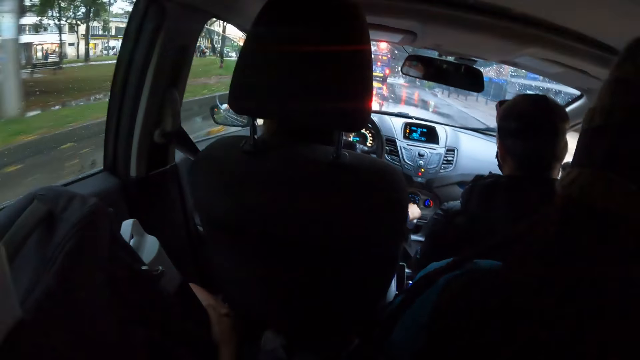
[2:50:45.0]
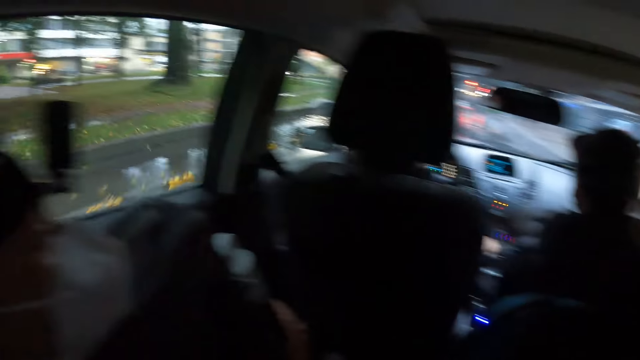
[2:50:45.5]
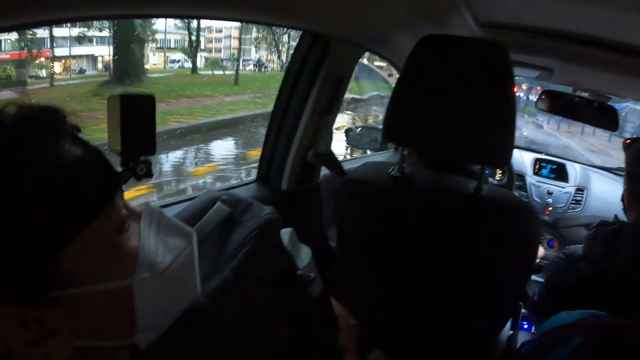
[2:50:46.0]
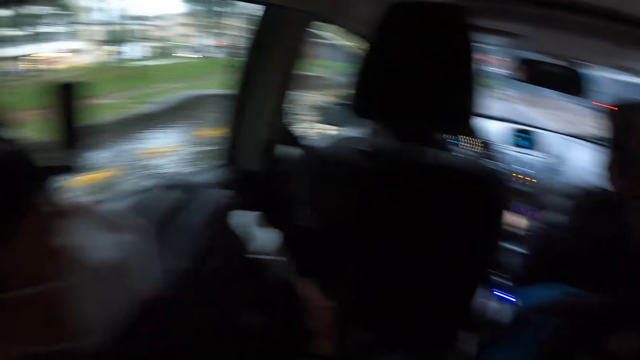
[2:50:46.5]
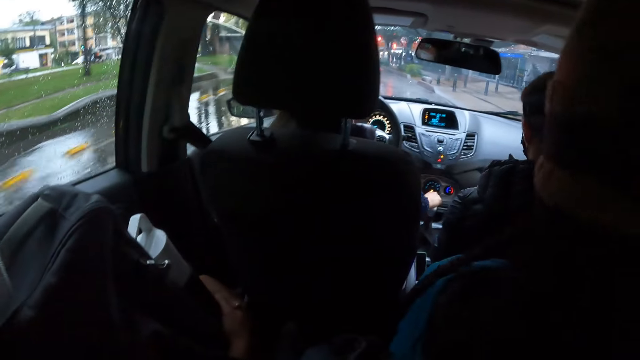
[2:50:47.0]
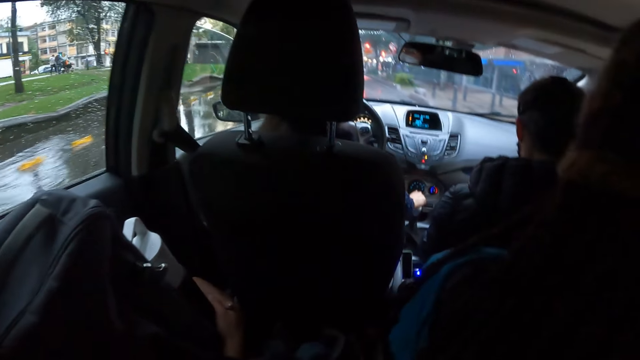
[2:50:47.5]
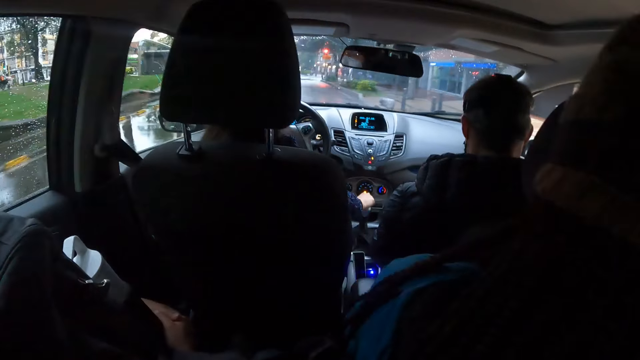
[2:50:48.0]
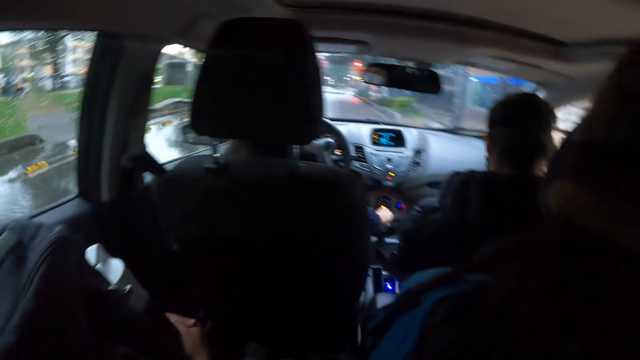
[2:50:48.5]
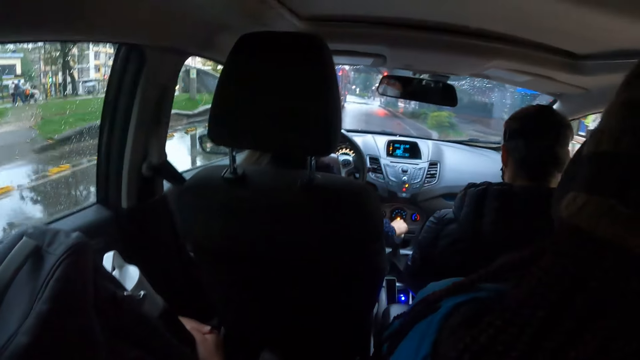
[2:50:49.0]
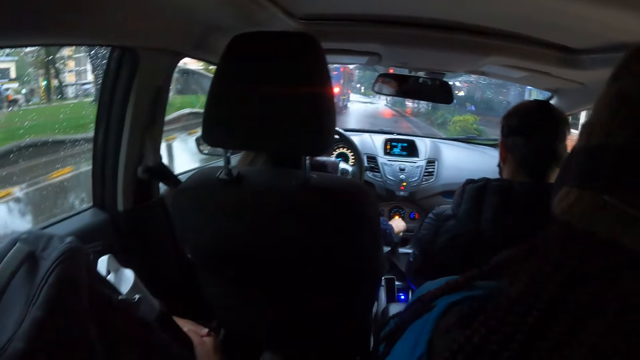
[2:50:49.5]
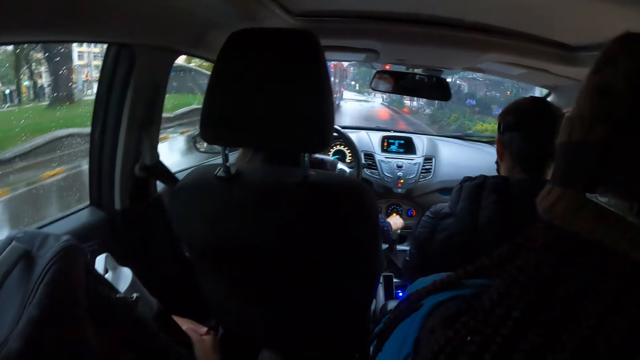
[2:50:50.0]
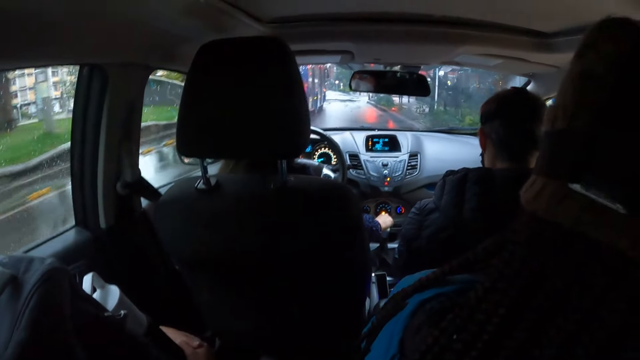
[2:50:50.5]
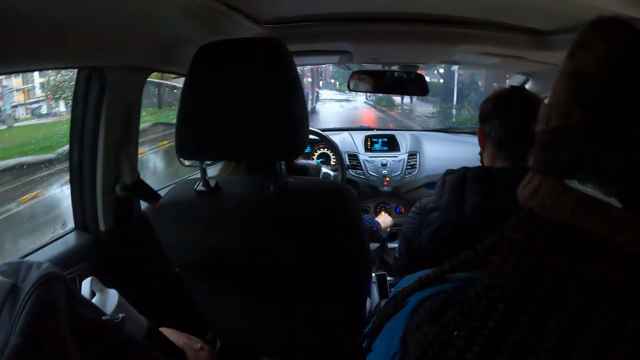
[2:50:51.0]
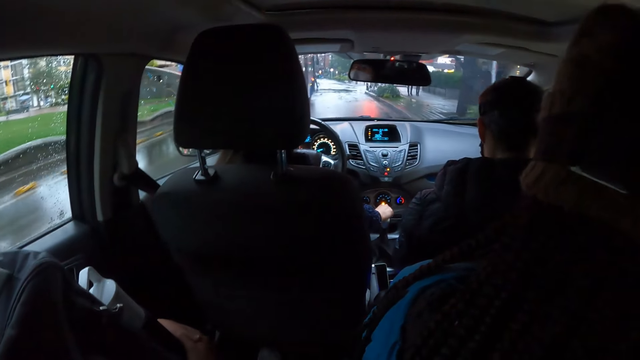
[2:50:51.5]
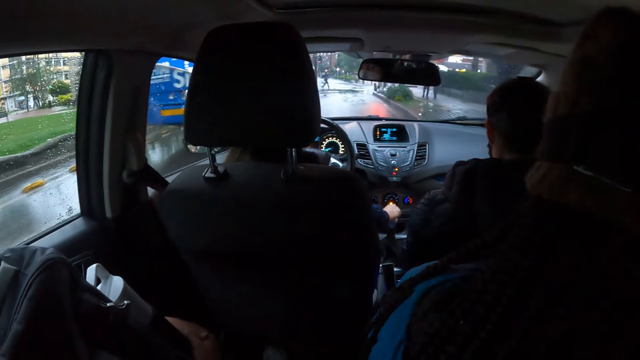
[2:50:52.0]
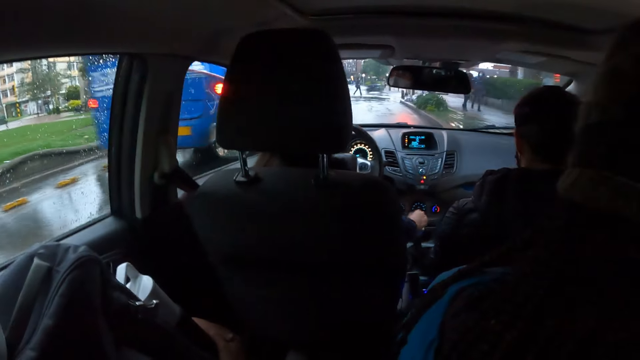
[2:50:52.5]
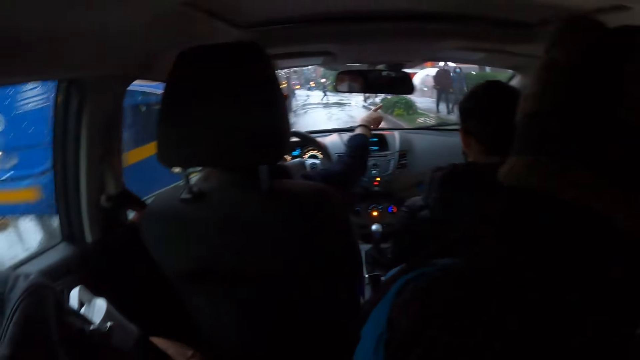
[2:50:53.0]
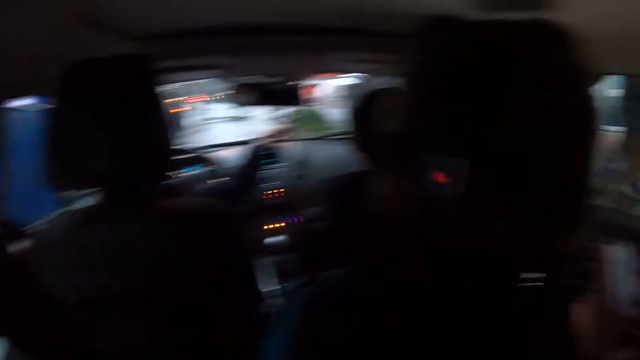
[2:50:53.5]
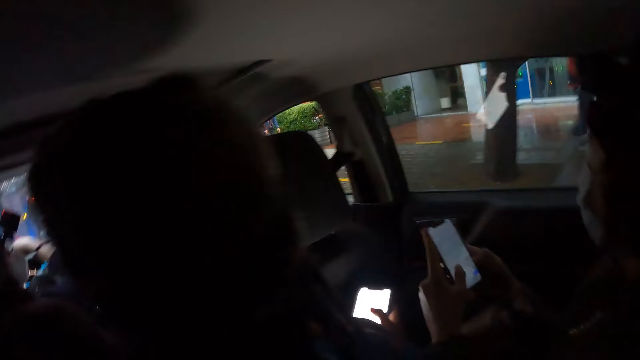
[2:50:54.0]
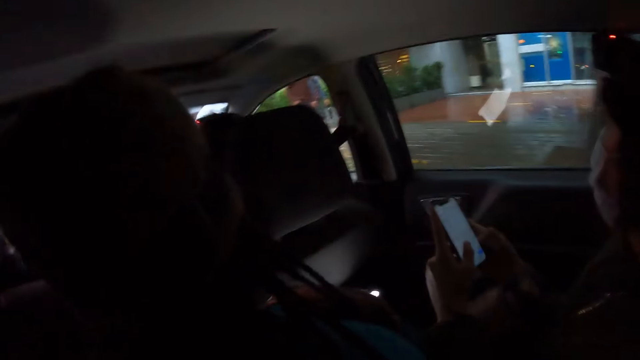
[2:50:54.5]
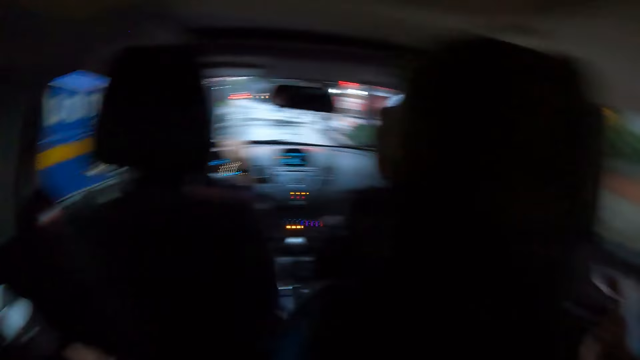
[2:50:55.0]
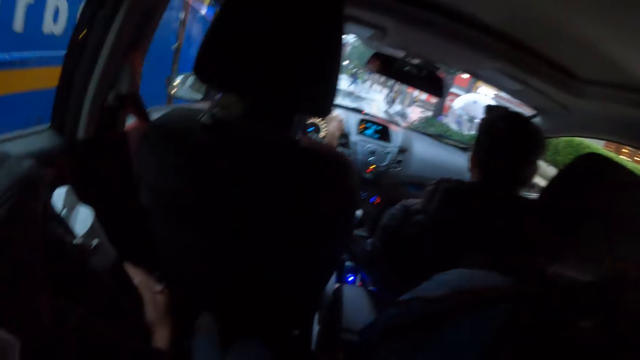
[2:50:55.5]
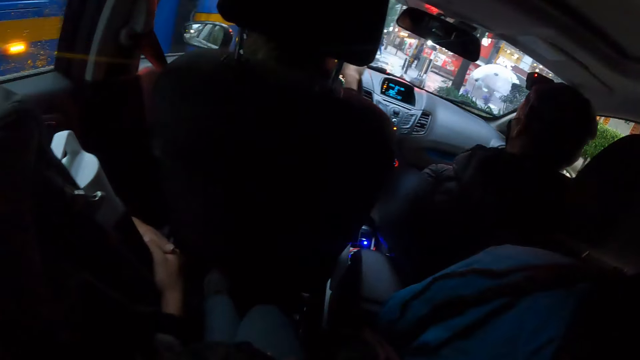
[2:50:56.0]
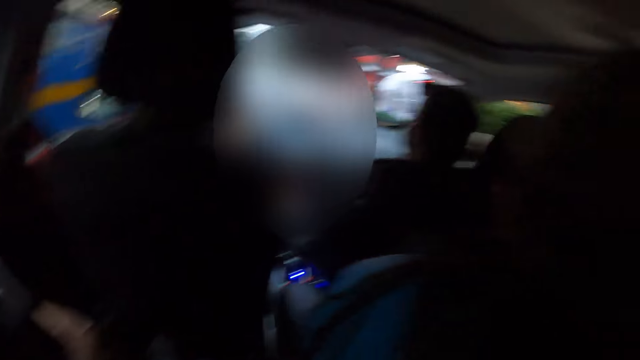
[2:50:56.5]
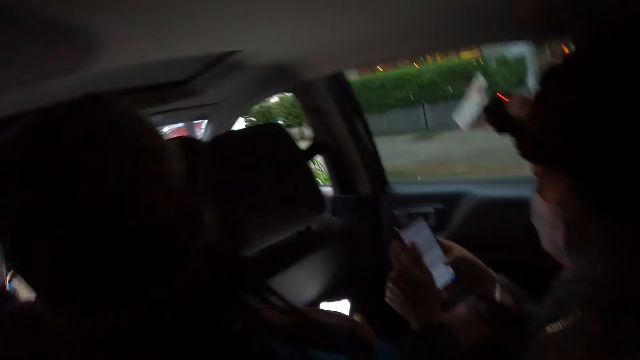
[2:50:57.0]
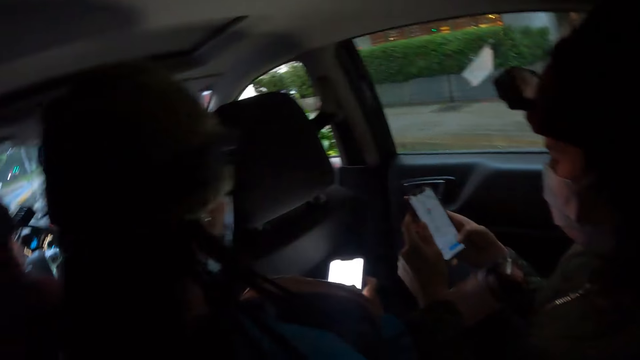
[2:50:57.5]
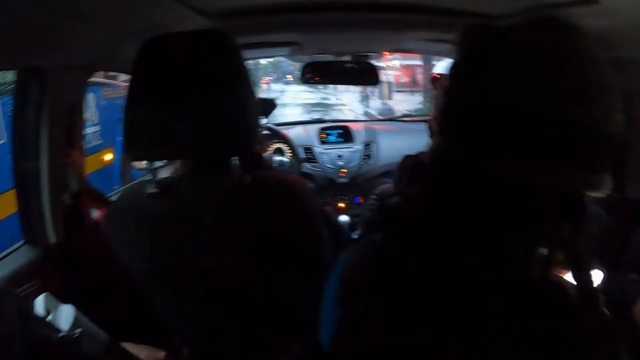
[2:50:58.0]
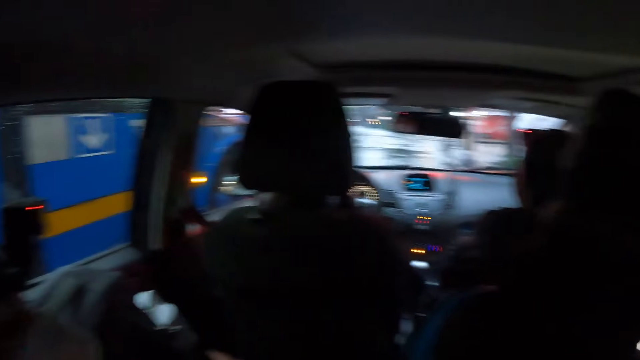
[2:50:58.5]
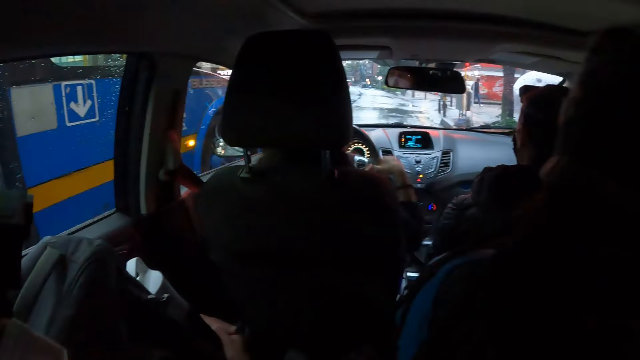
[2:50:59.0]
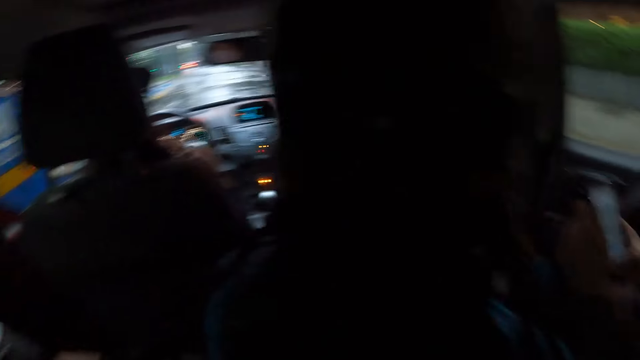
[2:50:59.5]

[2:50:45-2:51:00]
The woman gesticulates with her right hand. Another woman operates a phone with both hands.

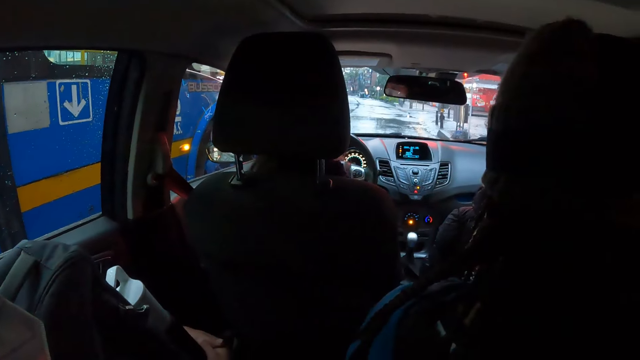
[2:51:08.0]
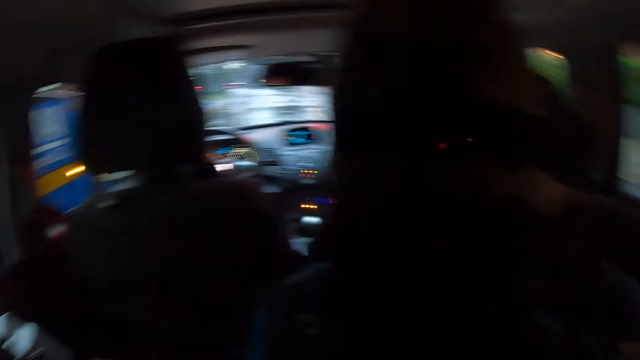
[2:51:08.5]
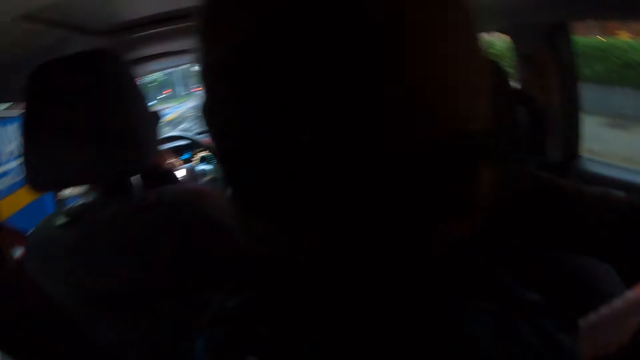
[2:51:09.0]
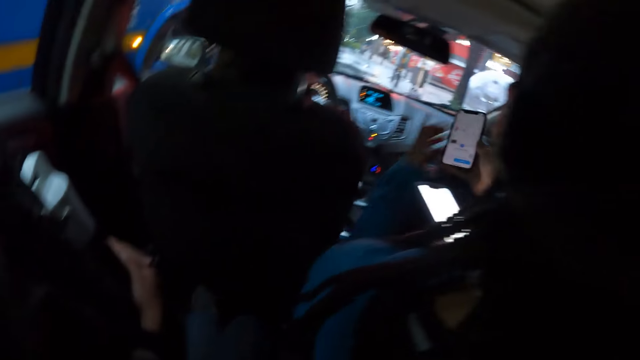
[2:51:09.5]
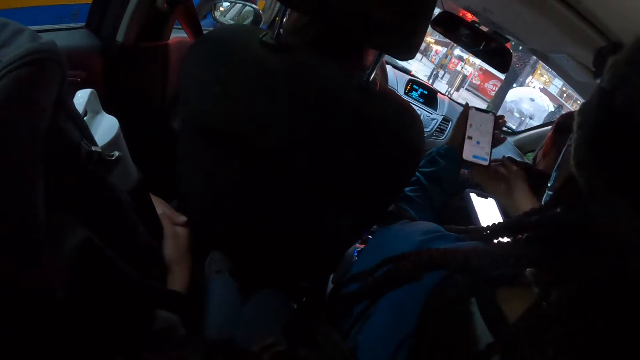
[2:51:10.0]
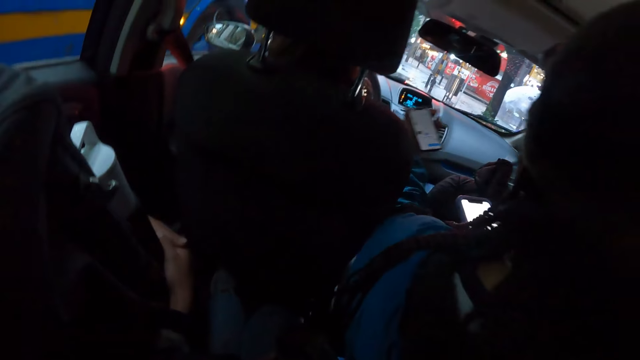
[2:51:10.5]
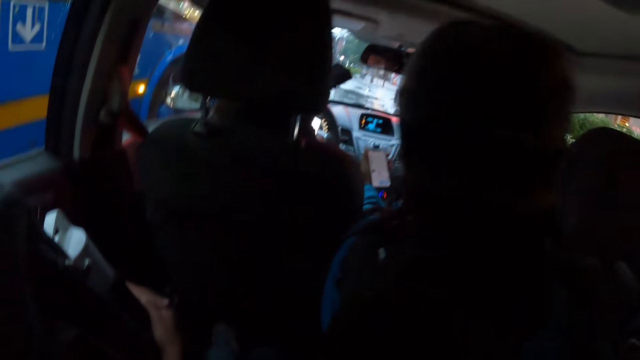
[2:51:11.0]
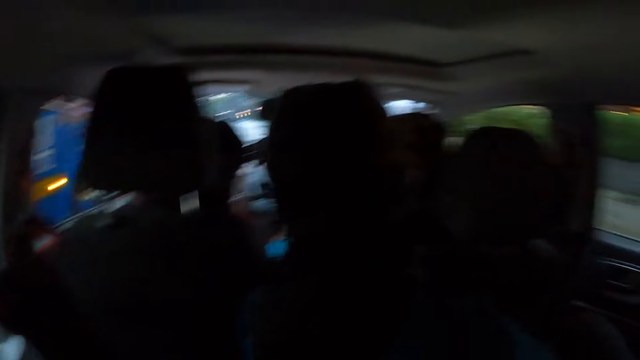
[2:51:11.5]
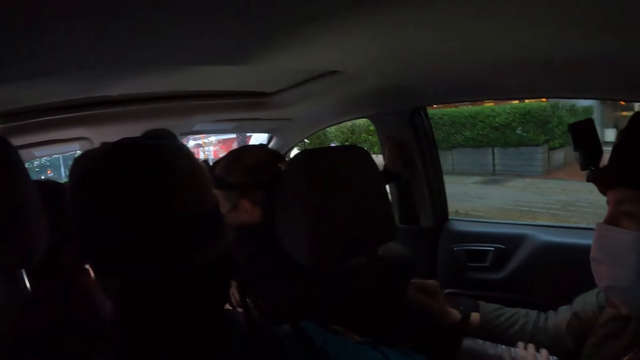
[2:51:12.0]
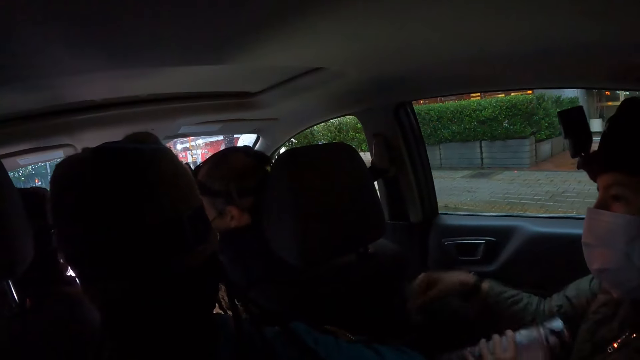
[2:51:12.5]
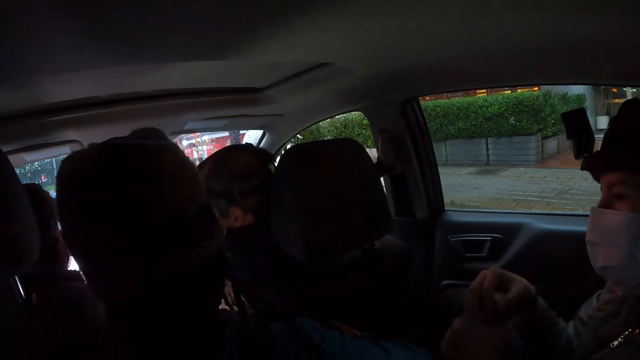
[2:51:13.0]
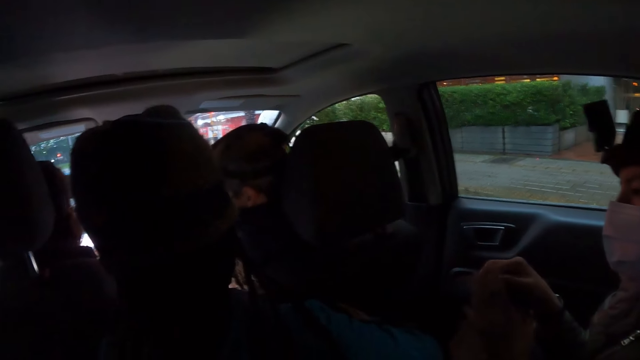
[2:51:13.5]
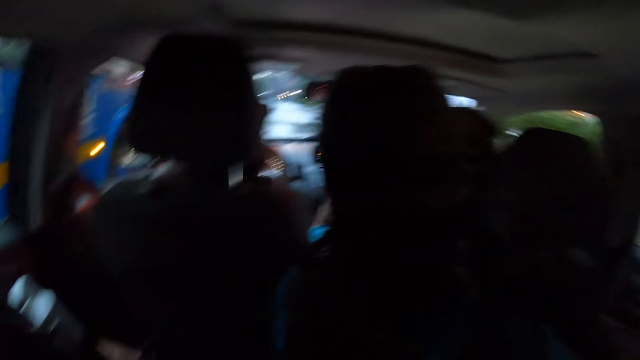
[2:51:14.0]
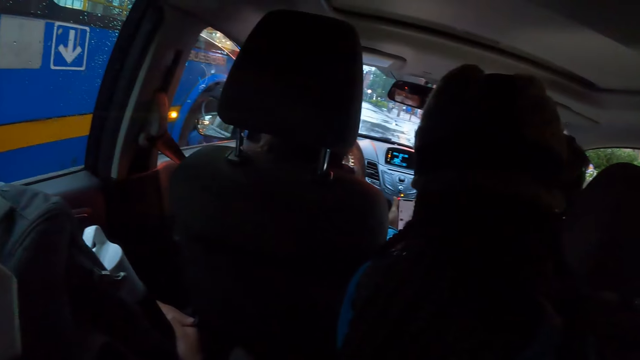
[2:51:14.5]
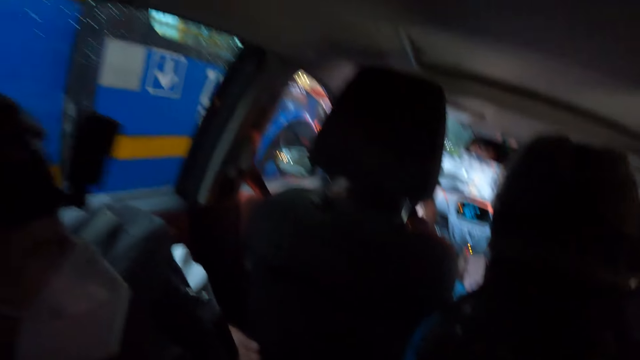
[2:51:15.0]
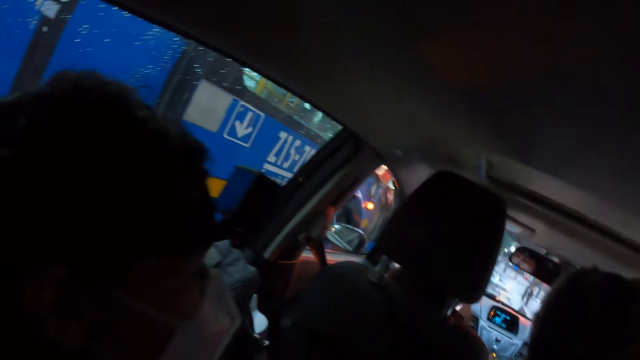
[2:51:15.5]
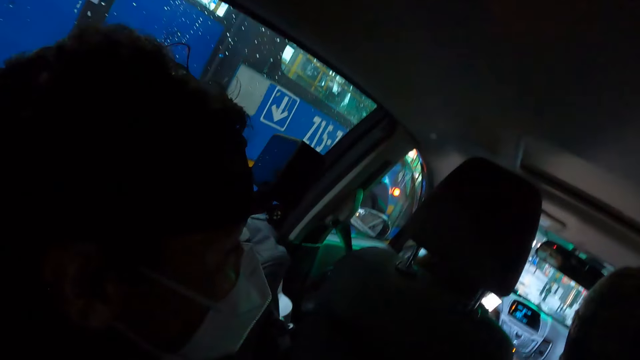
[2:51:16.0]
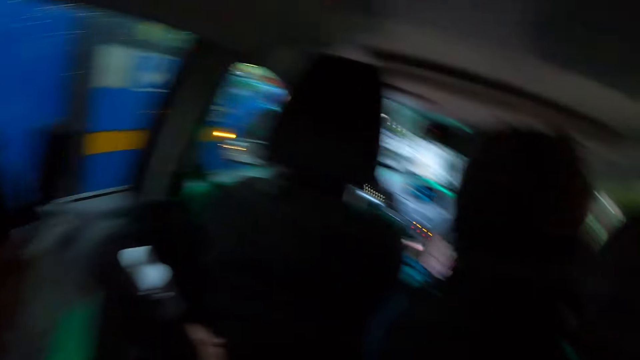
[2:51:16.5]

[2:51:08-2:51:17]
The woman takes the phone from another woman's right hand with her left hand. The first woman shows the phone in her left hand to a man and a third woman.
